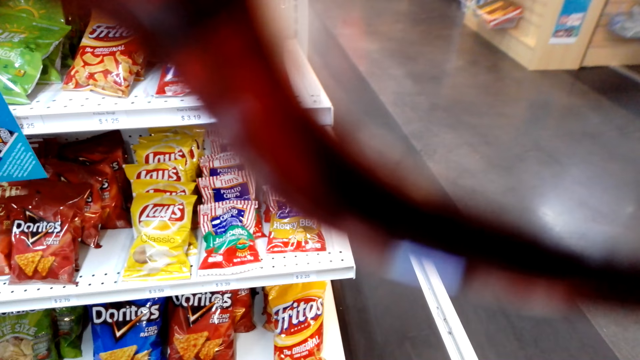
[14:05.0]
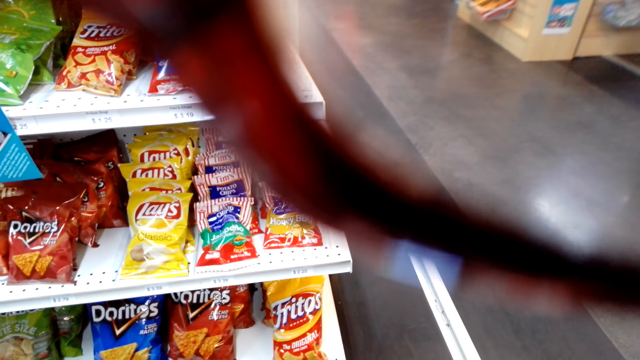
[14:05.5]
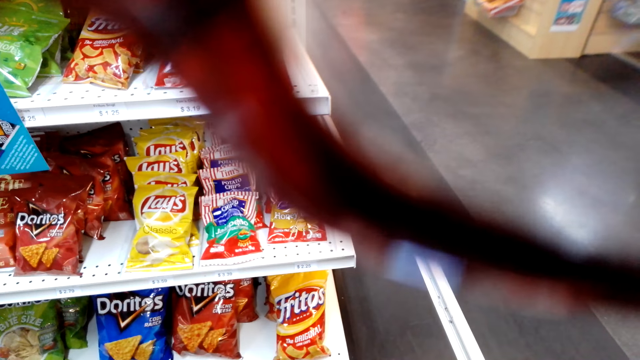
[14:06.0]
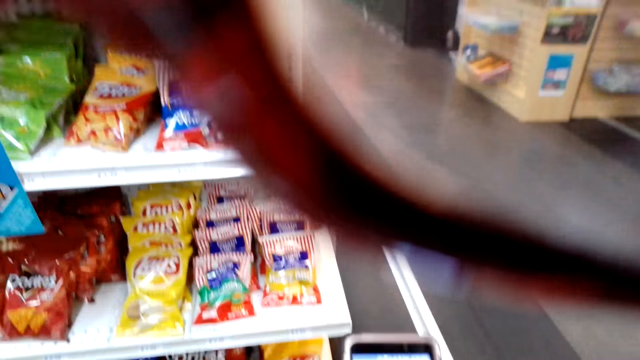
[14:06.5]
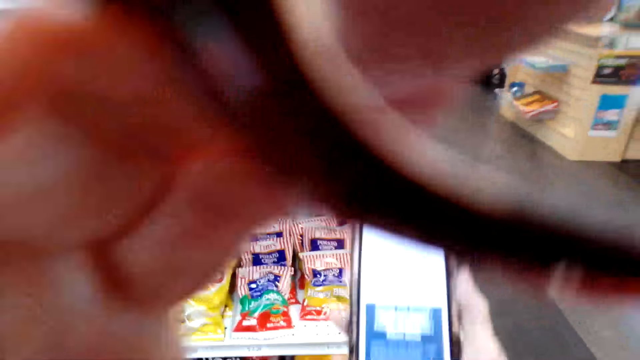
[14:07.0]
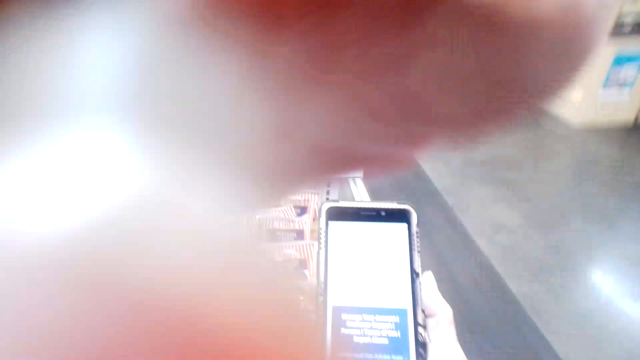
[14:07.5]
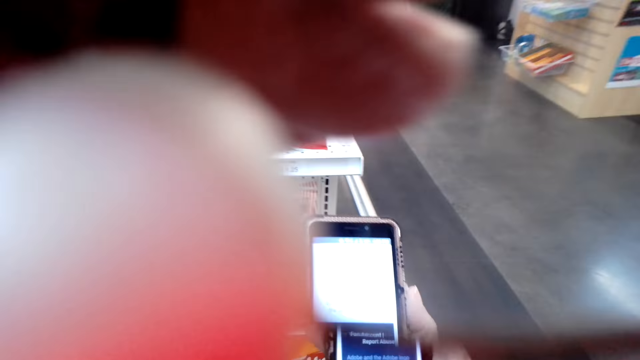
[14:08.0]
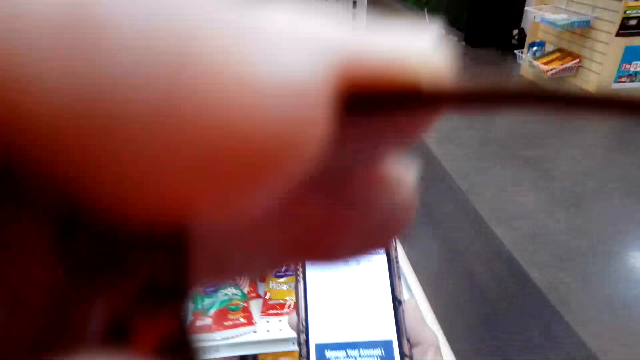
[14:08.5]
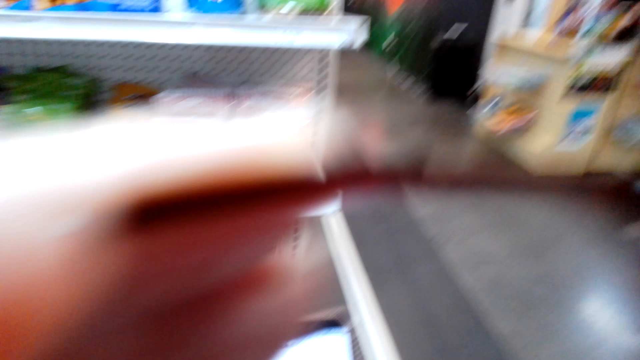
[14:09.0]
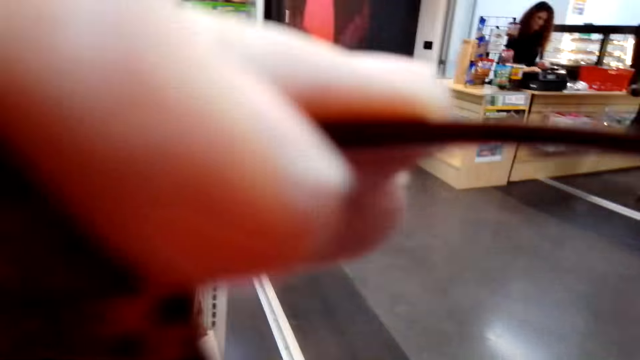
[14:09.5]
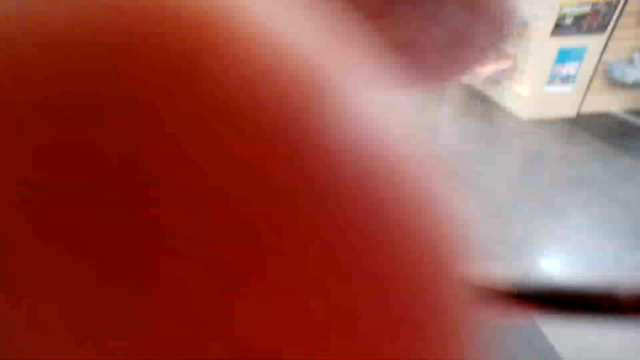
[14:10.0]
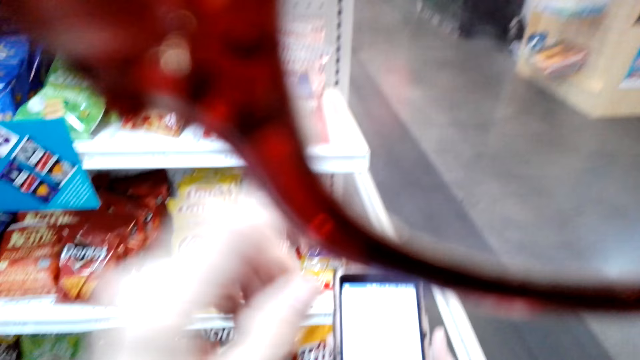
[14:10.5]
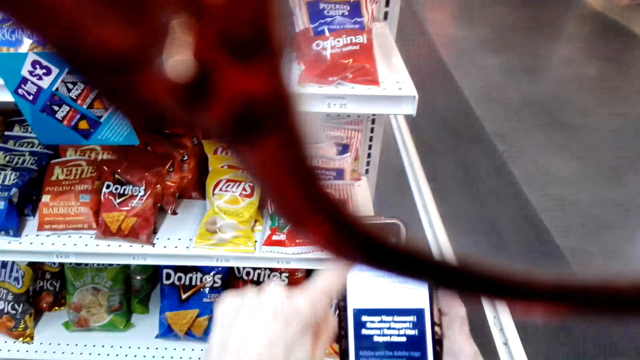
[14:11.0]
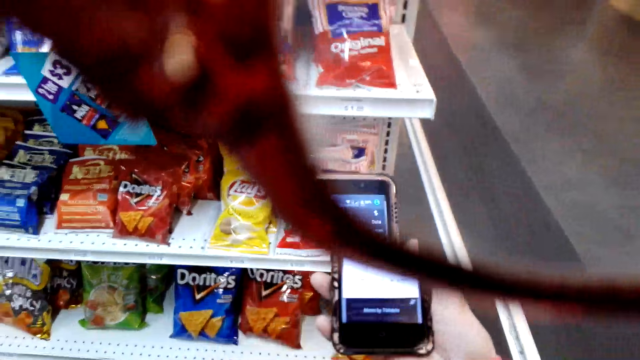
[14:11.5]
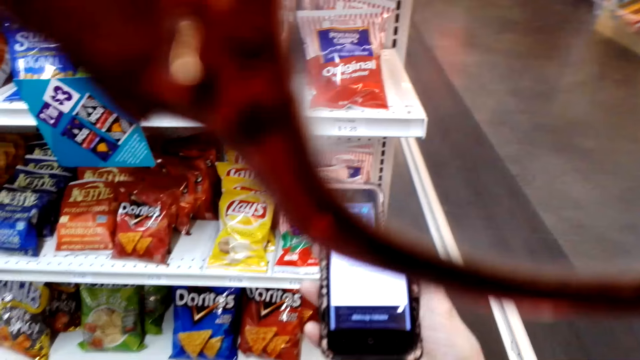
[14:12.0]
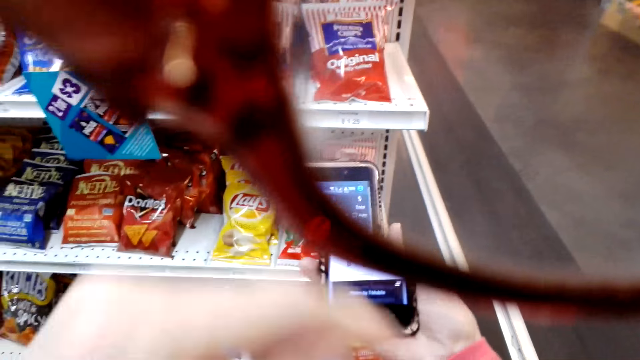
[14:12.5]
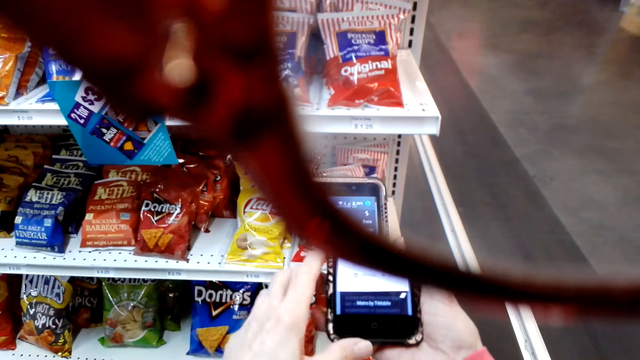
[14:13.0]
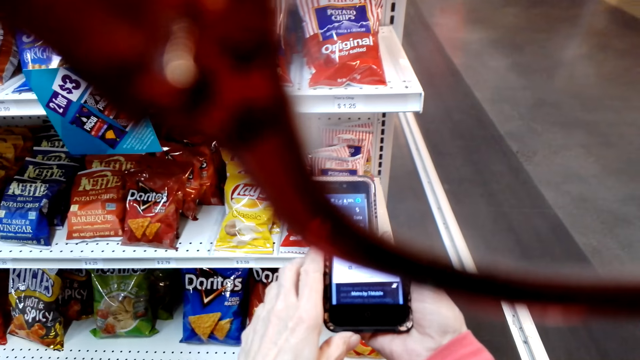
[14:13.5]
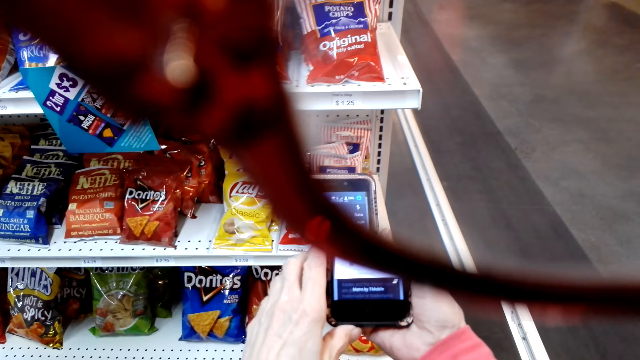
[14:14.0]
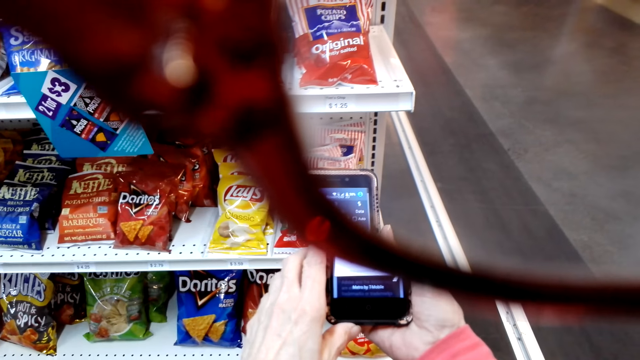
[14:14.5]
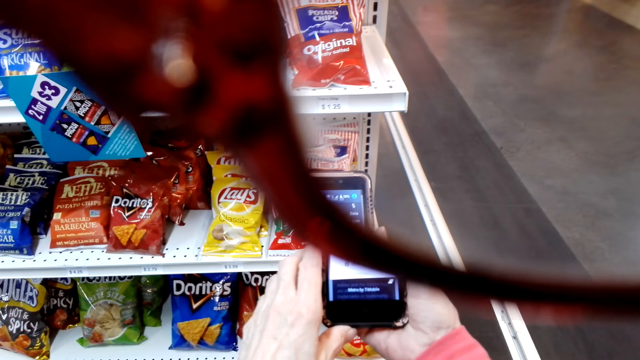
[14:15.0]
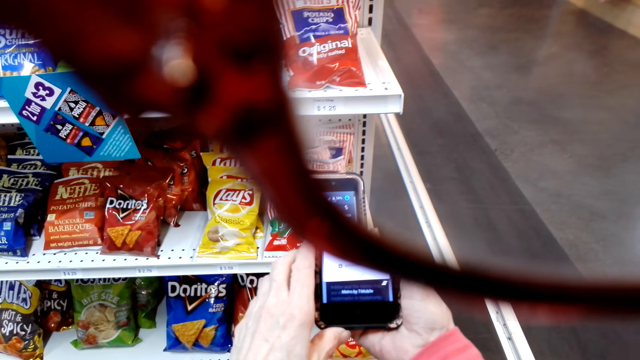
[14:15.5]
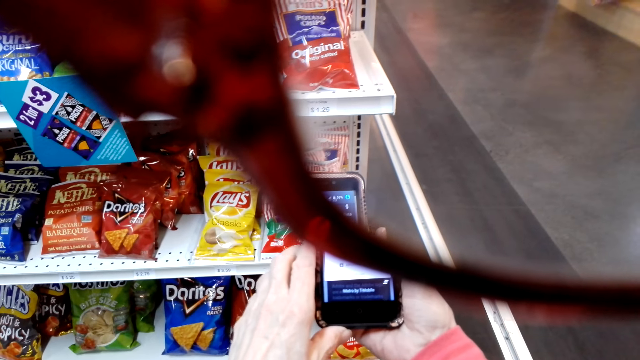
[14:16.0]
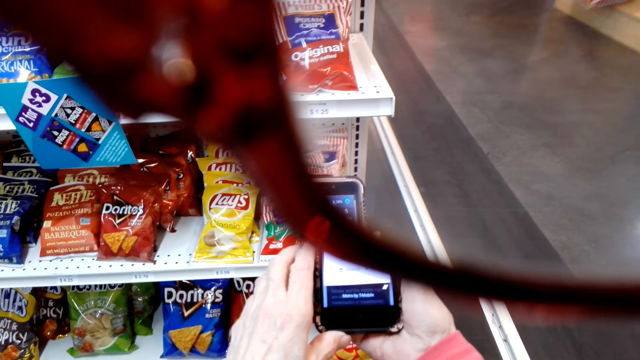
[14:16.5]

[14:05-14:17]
The camera wearer holds the glasses. She scrolls her phone. Someone talks in the store.

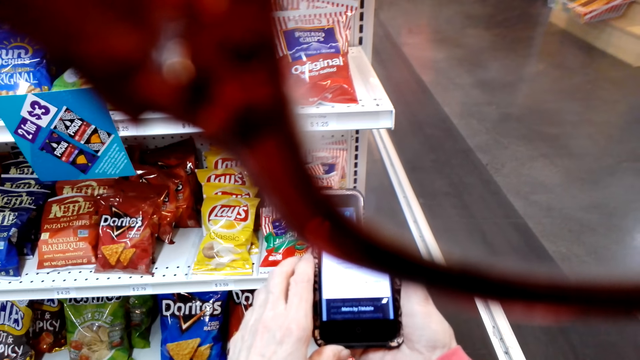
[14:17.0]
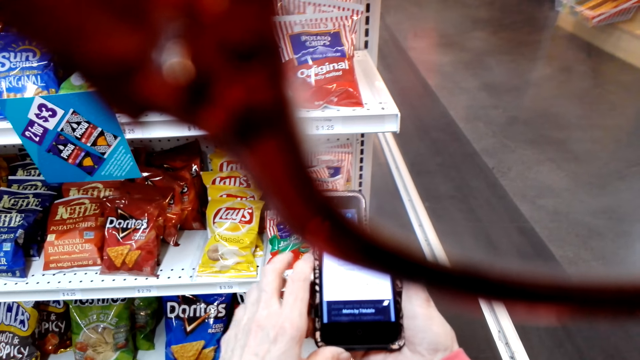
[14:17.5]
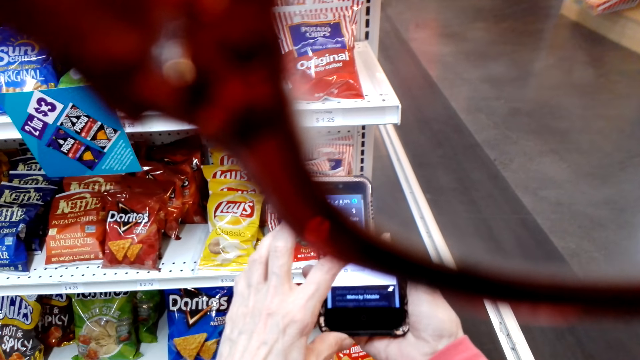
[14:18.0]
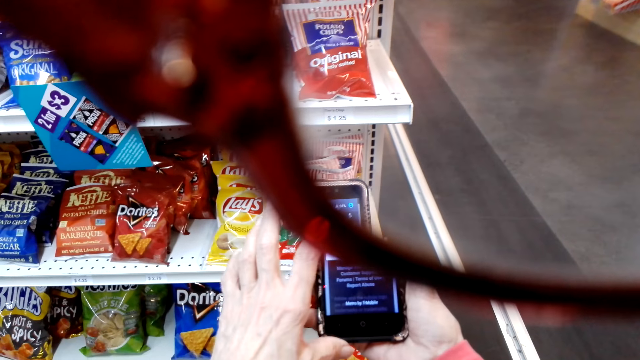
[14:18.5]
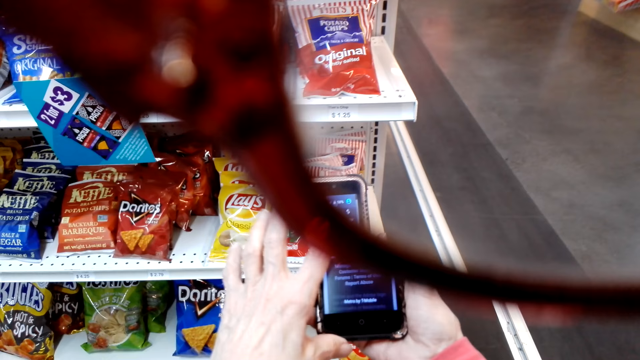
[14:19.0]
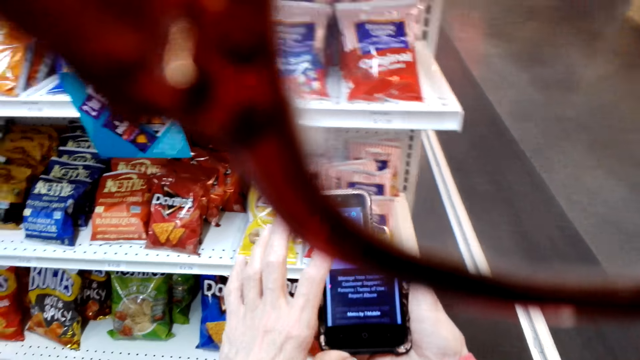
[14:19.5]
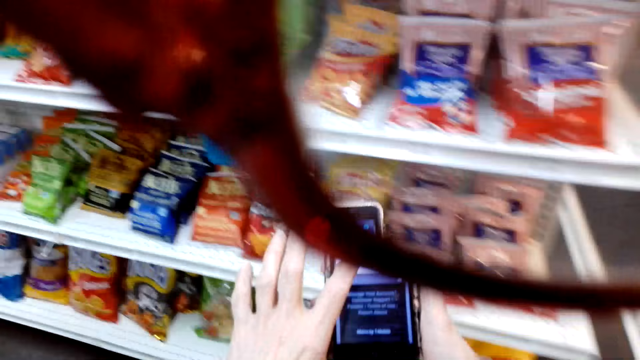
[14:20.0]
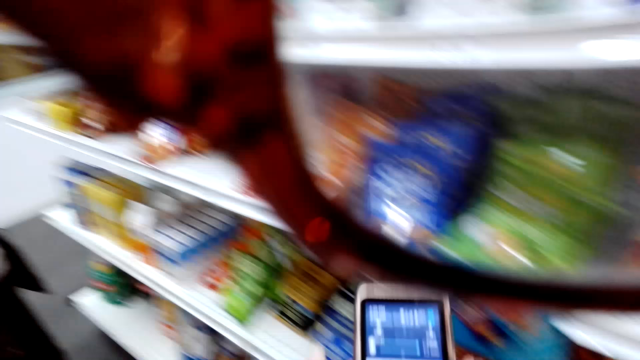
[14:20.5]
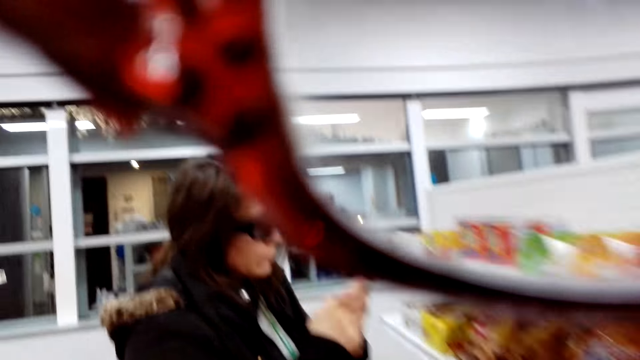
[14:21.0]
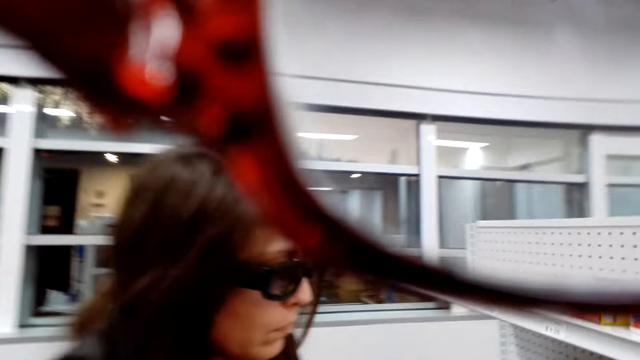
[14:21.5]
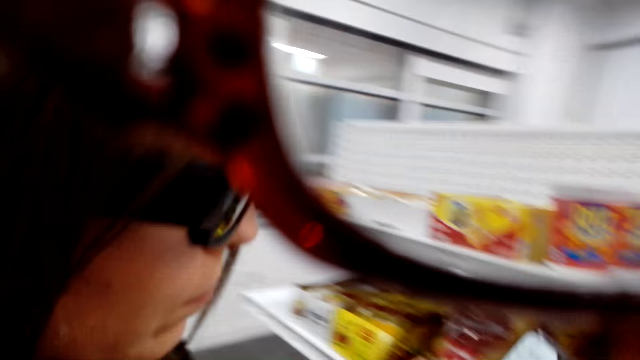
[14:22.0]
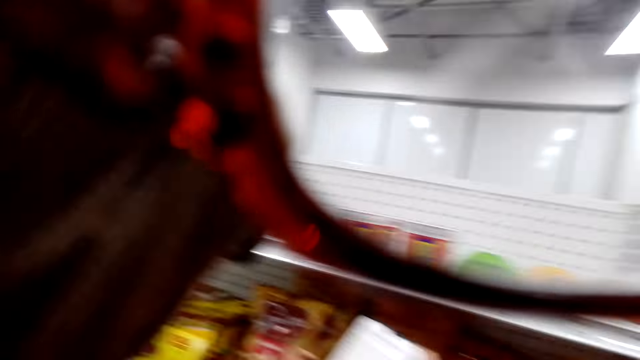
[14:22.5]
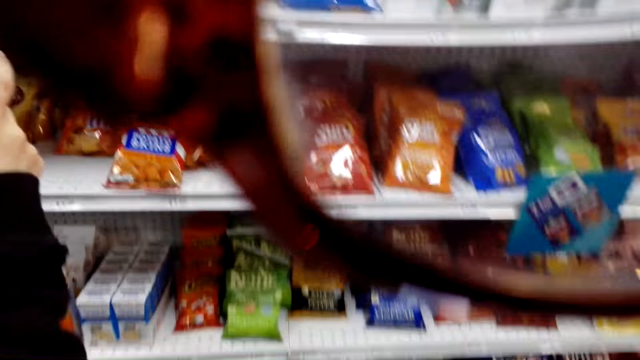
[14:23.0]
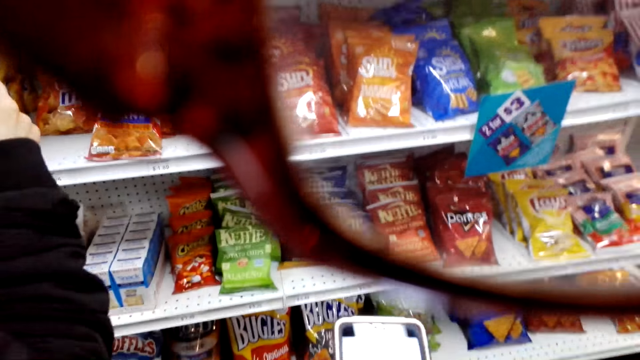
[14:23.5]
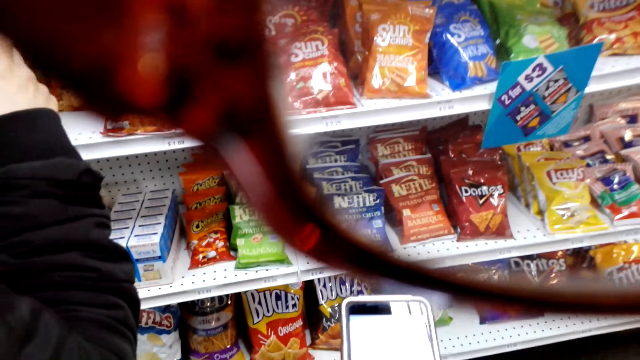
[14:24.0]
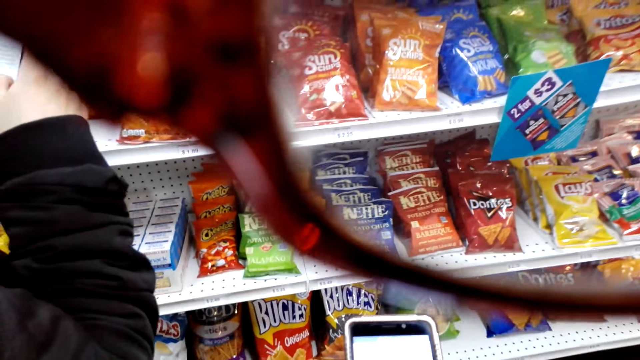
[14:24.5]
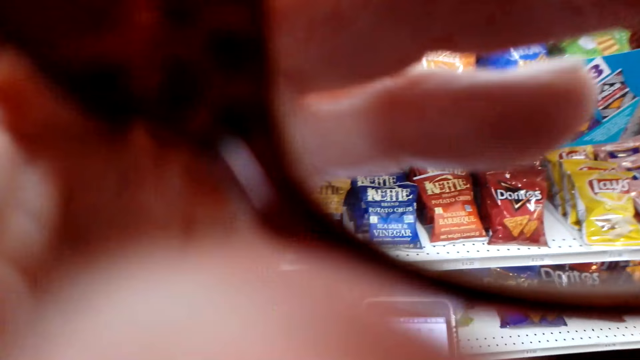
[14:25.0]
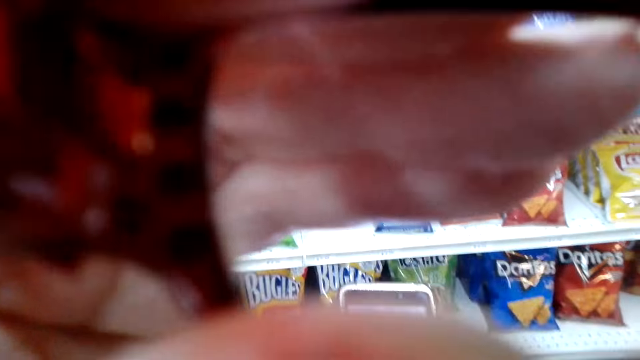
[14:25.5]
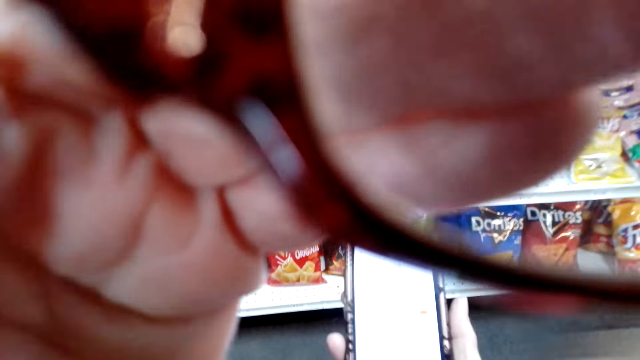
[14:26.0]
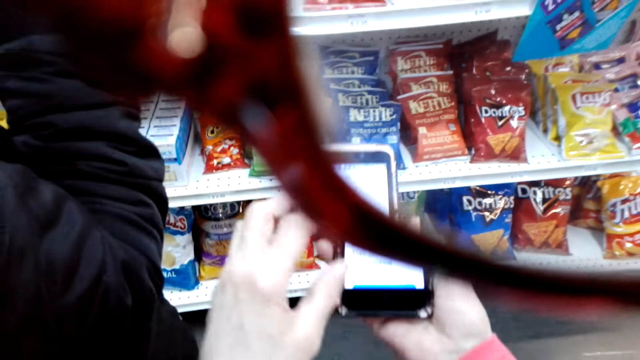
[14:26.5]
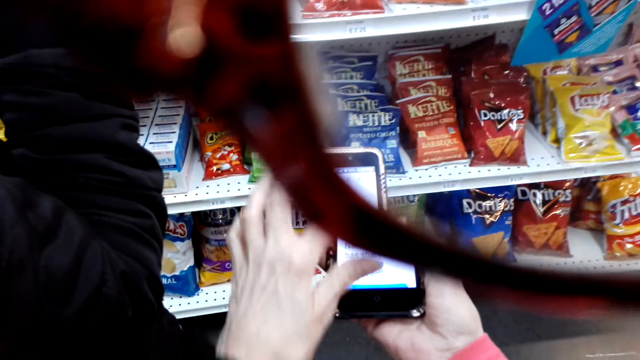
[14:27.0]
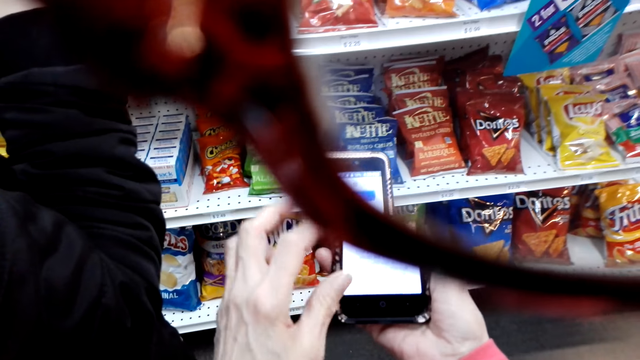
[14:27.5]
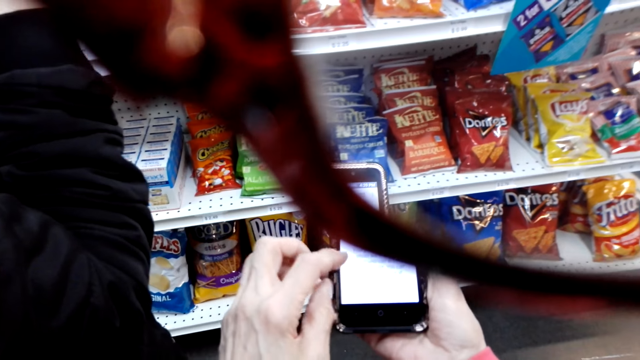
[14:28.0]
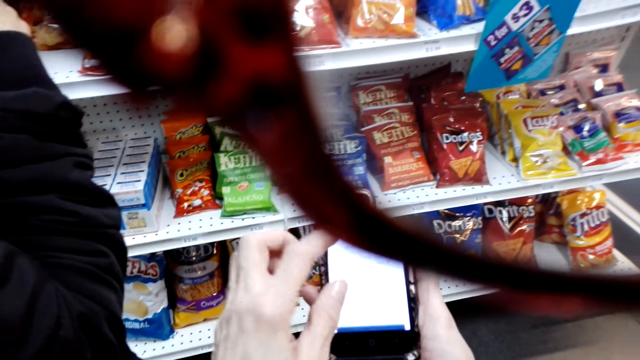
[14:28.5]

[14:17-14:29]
The camera wearer moves in the store. Someone uses the phone. The camera wearer moves in the store. She moves close to a woman. She holds the glasses. She adjusts her camera. She uses the phone.
